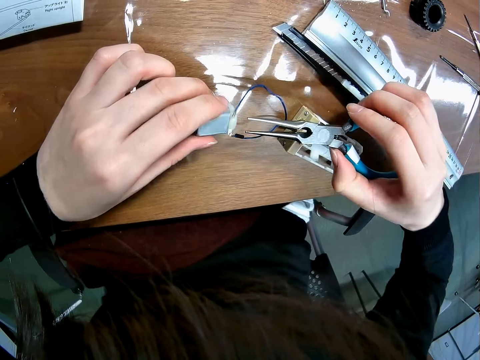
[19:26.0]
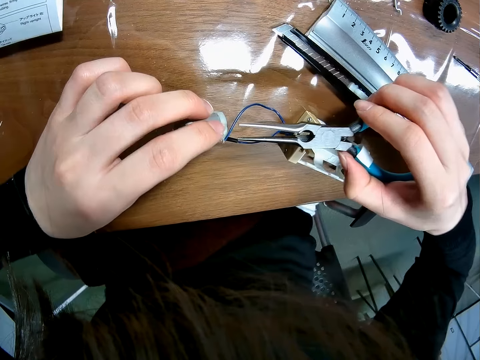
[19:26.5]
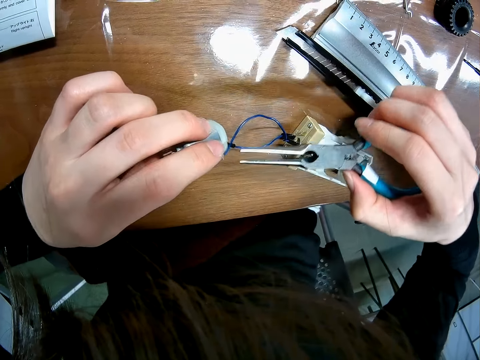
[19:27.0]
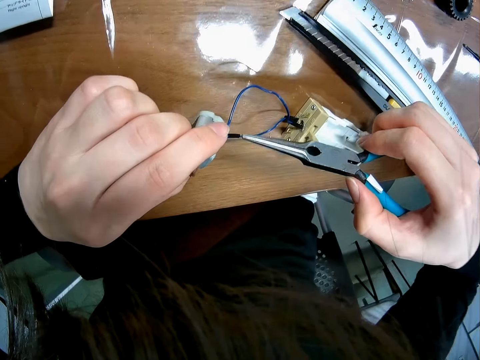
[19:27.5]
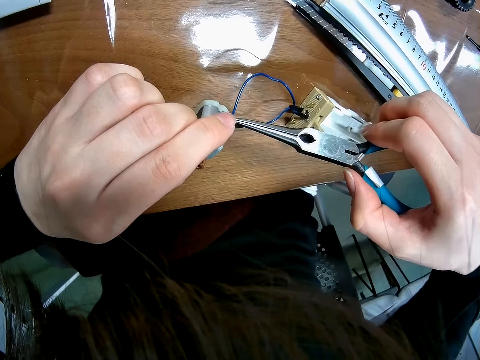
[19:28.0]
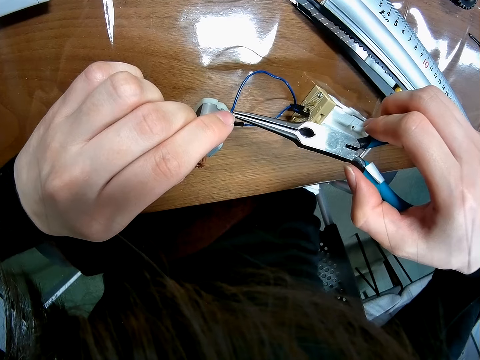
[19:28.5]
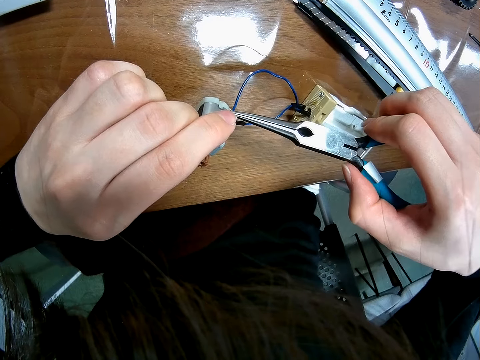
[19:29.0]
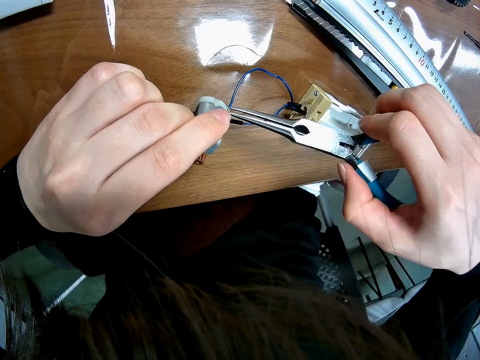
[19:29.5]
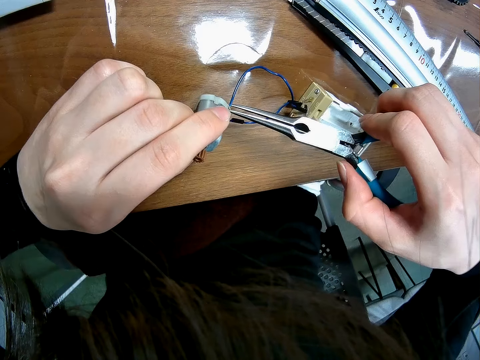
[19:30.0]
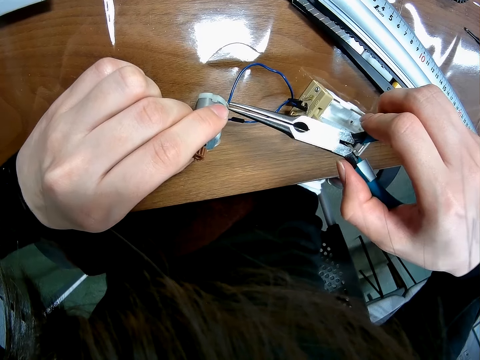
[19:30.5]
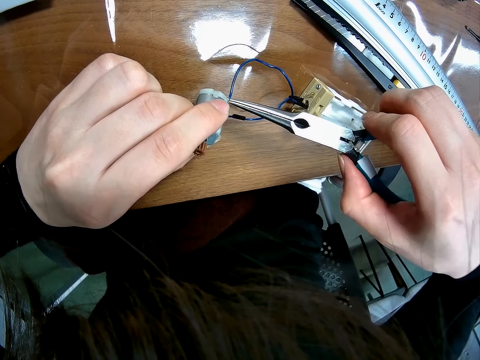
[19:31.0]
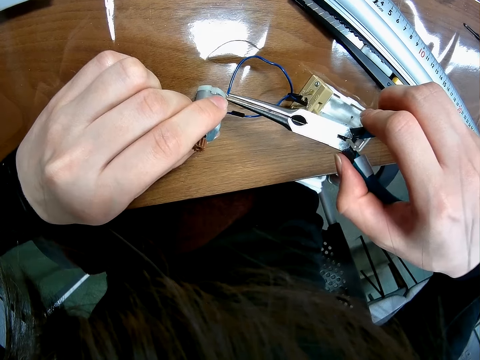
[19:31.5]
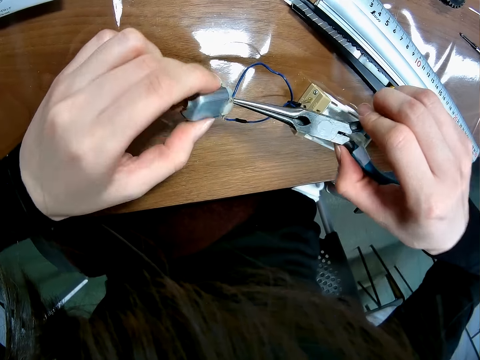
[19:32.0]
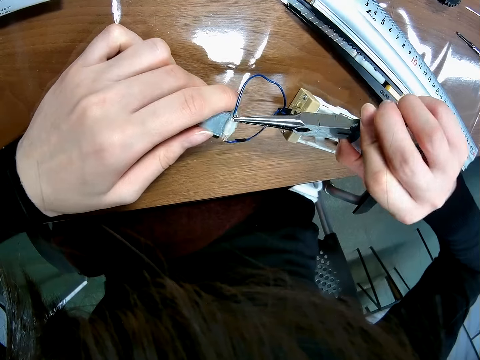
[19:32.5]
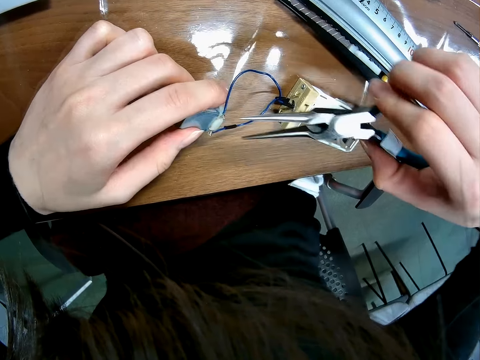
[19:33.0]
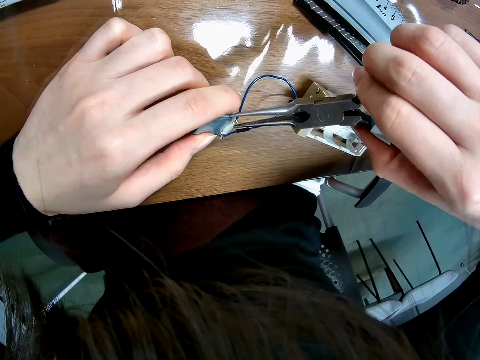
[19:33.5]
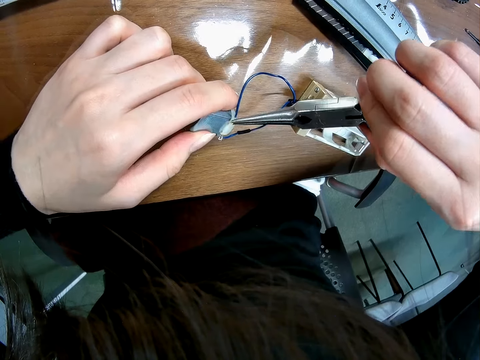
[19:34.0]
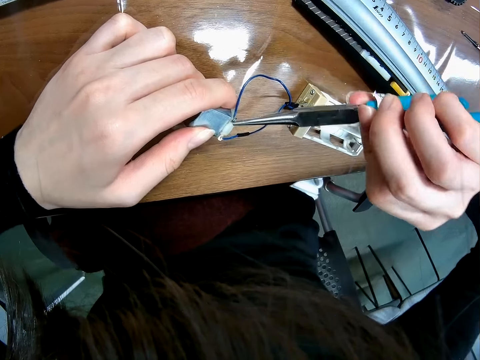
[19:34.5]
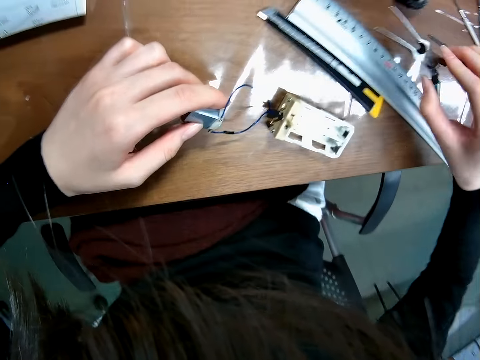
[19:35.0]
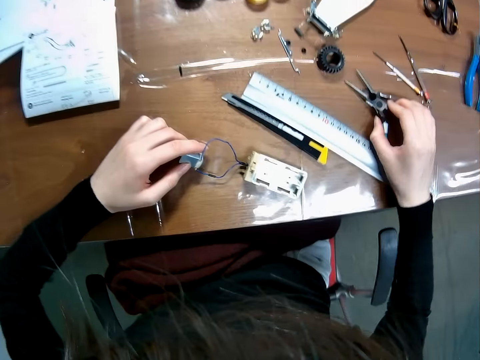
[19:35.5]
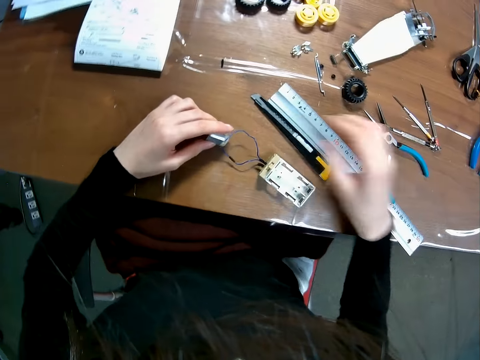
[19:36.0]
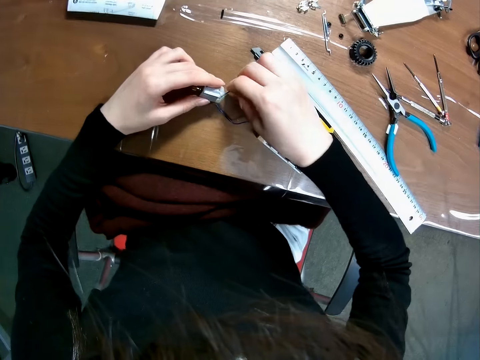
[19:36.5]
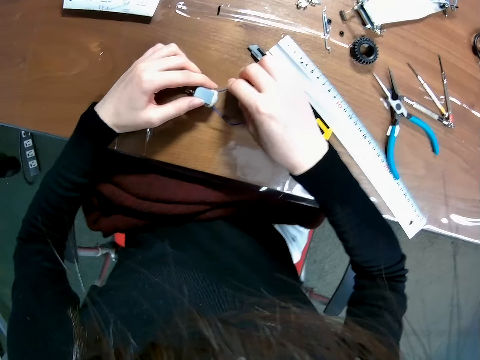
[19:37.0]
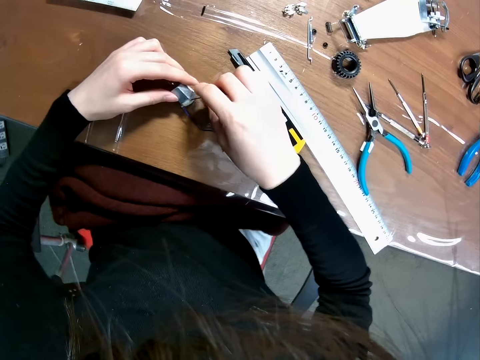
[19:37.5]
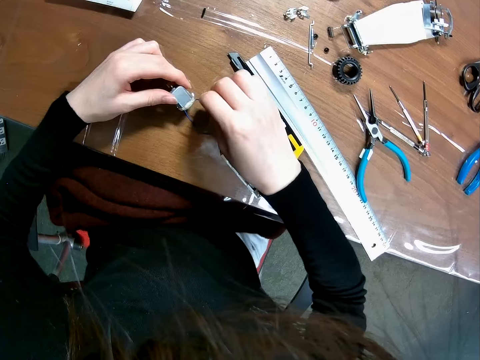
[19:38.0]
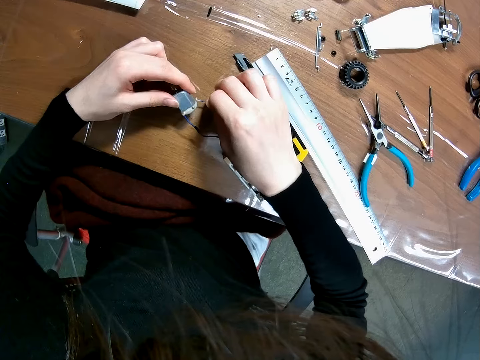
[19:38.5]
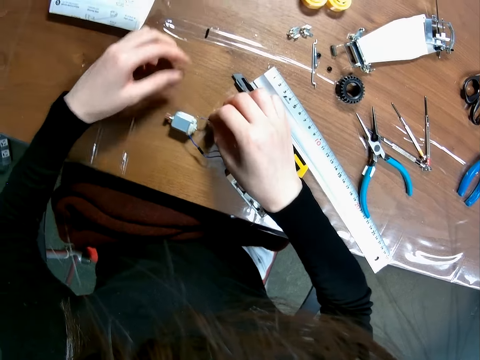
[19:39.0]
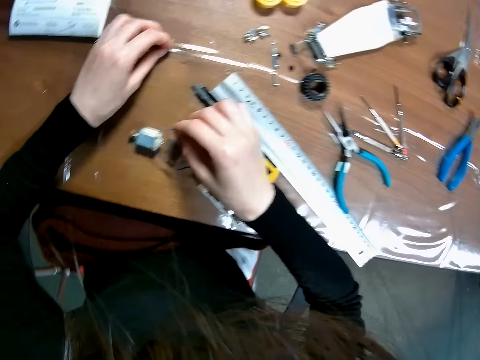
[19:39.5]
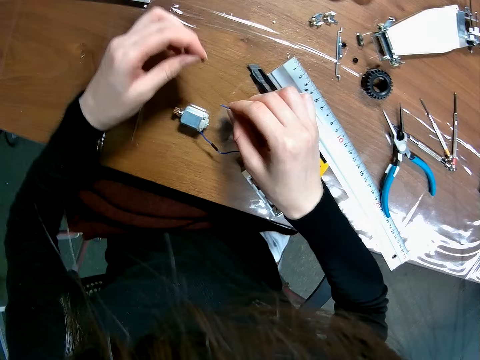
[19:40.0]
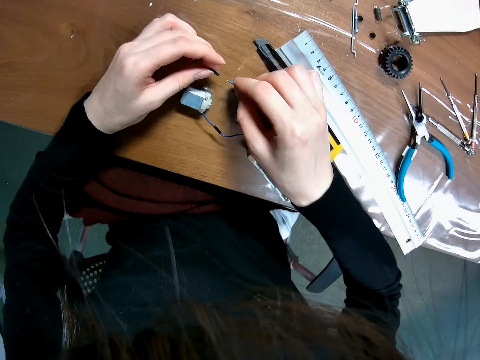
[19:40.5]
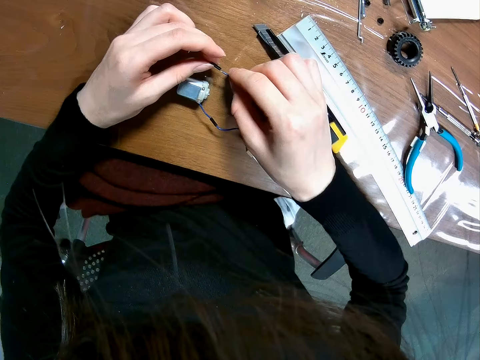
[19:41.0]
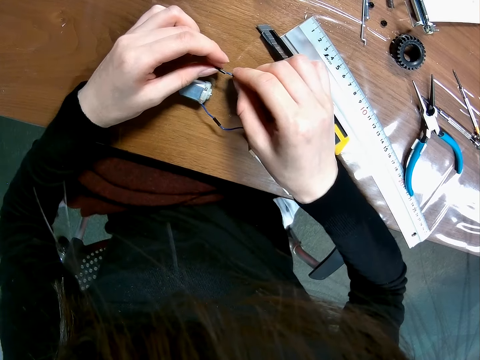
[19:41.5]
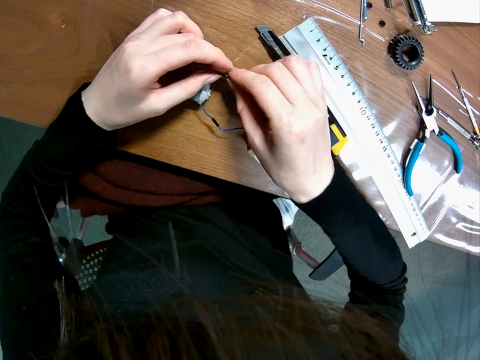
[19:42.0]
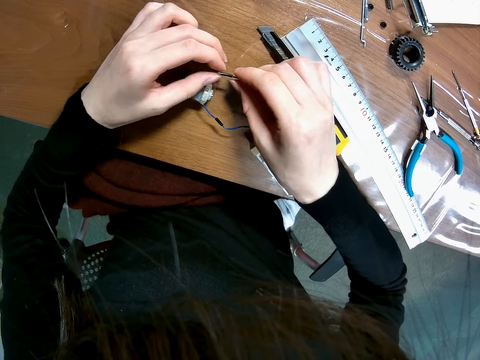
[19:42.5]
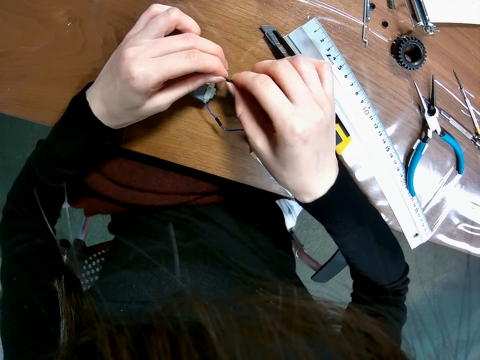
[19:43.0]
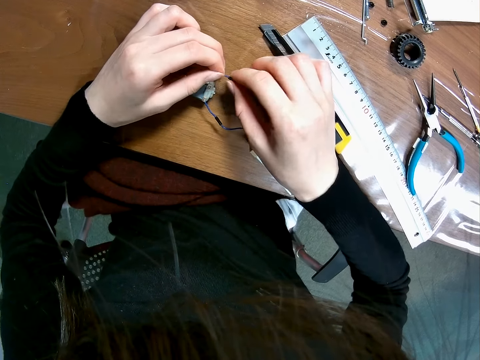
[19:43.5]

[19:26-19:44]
The camera wearer tightens the wire with the pliers. He ties the wire to the electric motor with the plier. He puts the plier on the table with his right hand. He fixes with his hands. He examines the wire with his right hand. He drops the electric motor on the table. He picks a piece of wire on the table with his left hand. He puts the wire in something. He joins the piece of wire to the wire of the electric motor with his hands.

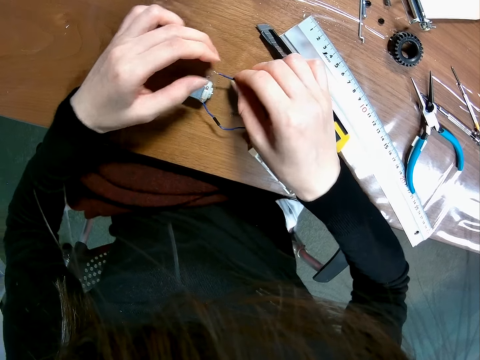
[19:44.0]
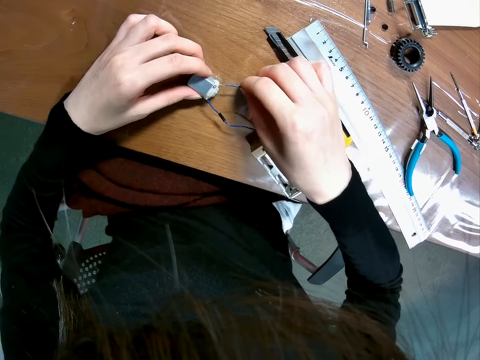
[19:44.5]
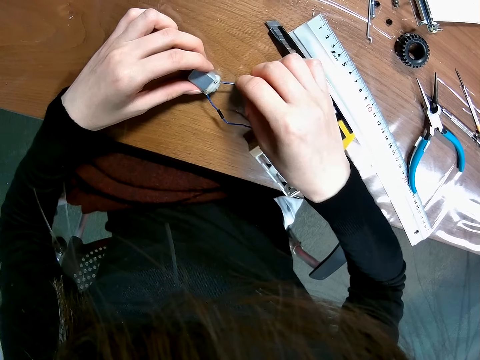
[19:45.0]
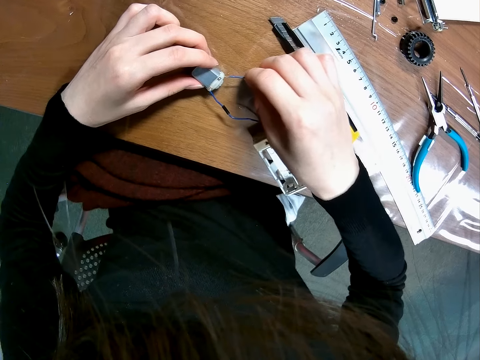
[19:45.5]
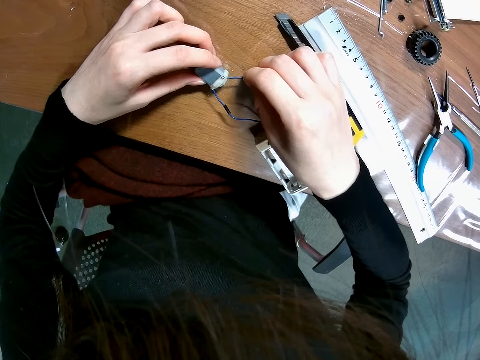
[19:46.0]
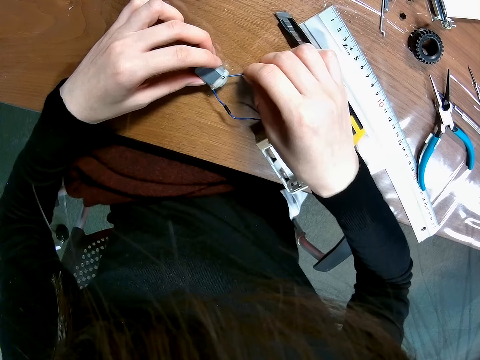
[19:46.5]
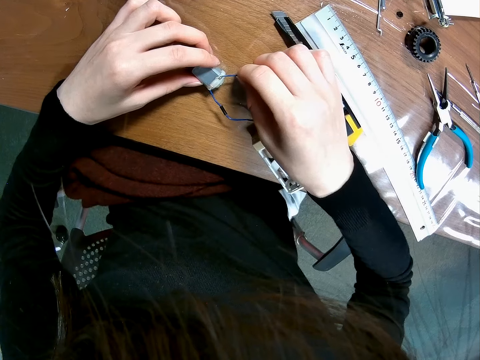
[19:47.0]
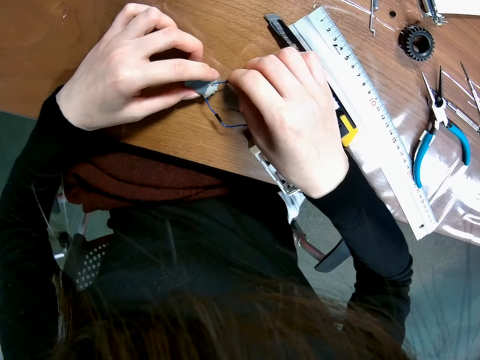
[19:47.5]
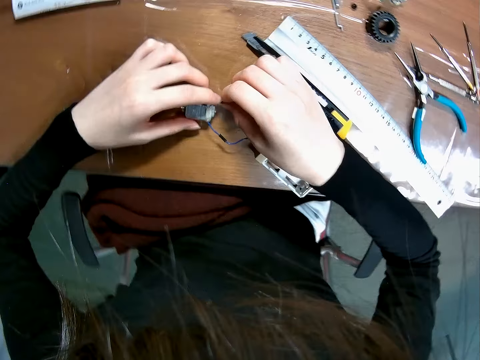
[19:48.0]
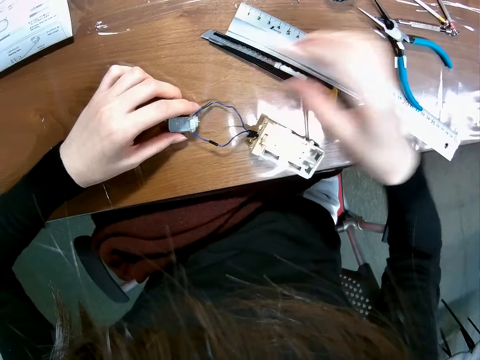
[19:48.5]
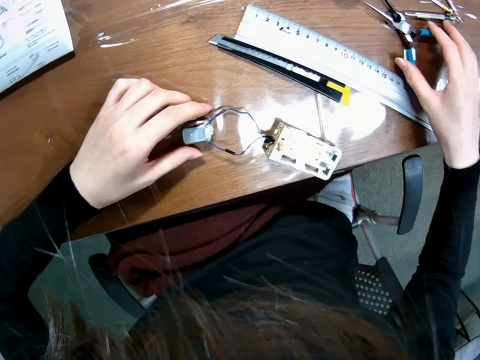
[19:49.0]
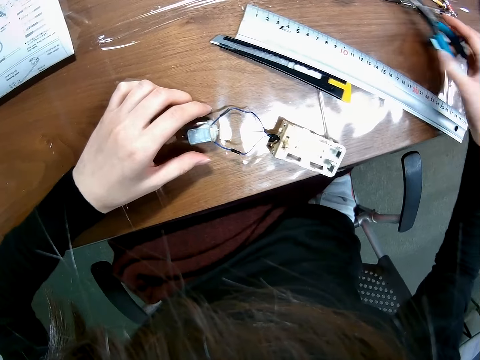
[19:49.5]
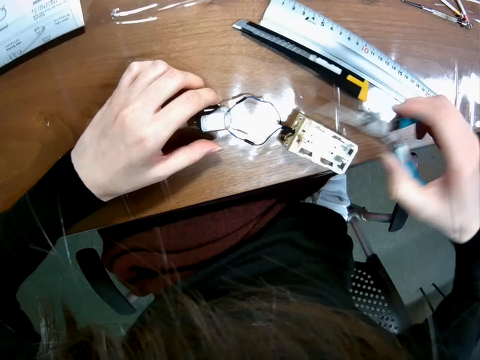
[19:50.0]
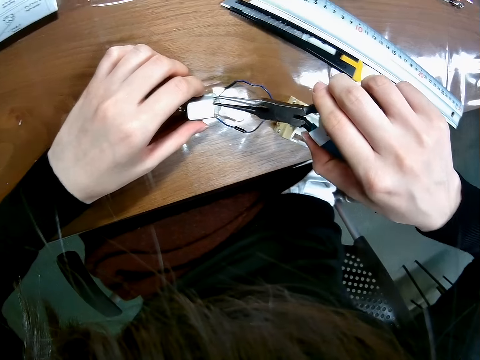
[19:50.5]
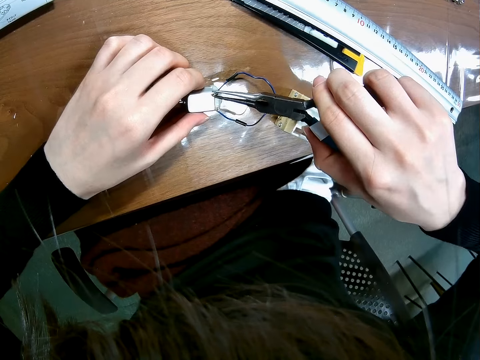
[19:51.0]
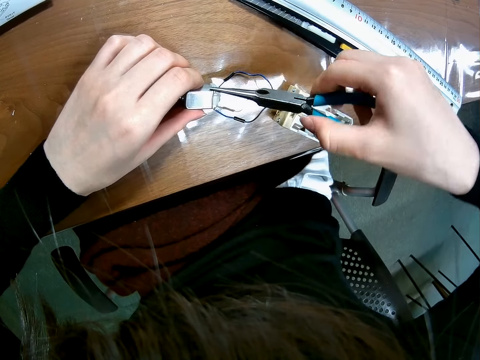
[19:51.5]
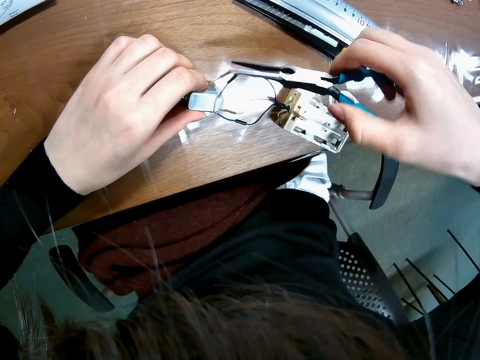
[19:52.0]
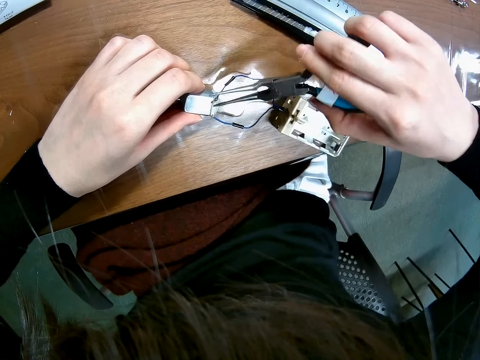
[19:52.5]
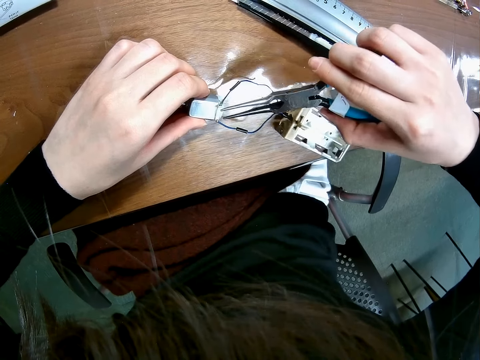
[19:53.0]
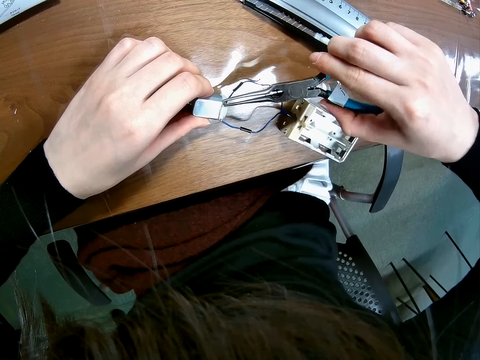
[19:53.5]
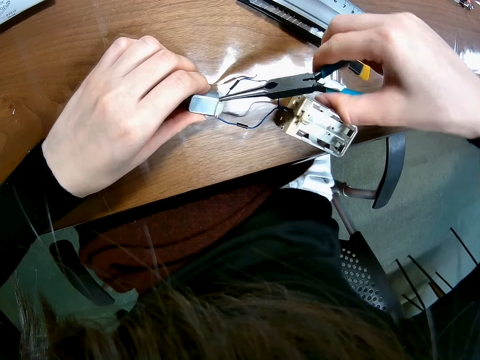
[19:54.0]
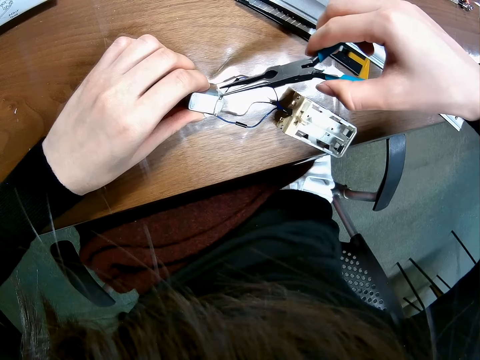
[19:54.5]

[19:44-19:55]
The camera wearer fixes the wire on something. He puts the wire on the electric motor node with his right hand. He picks the pliers on the table. He ties the wire to the electric motor with the plier.
